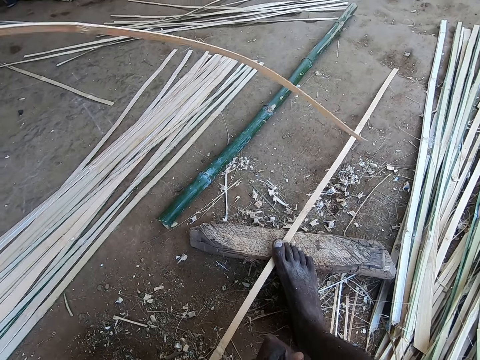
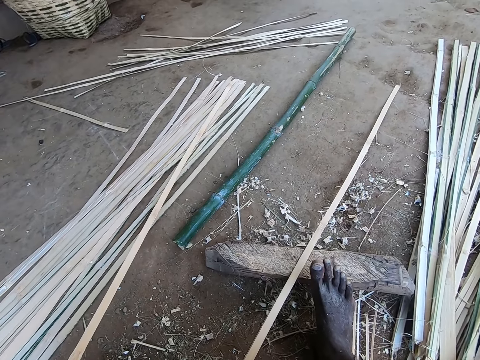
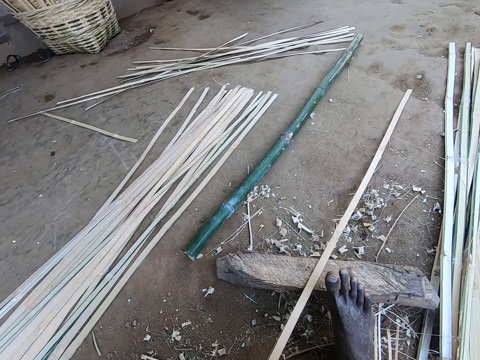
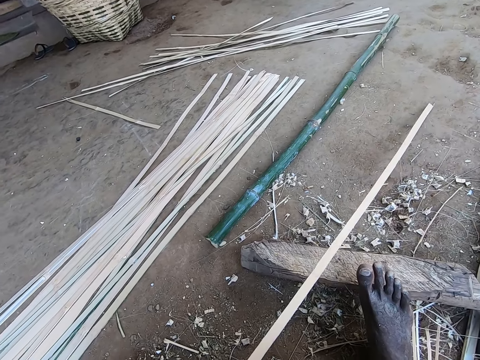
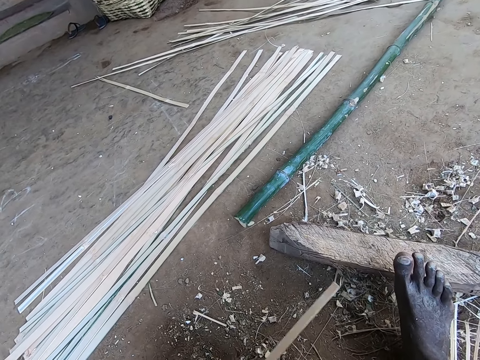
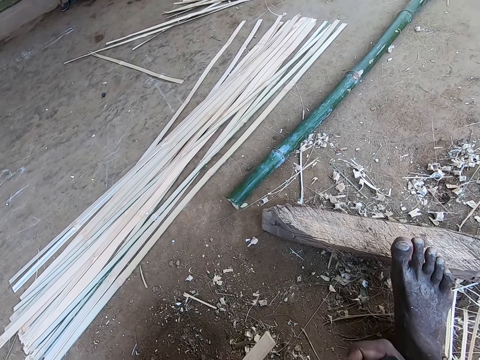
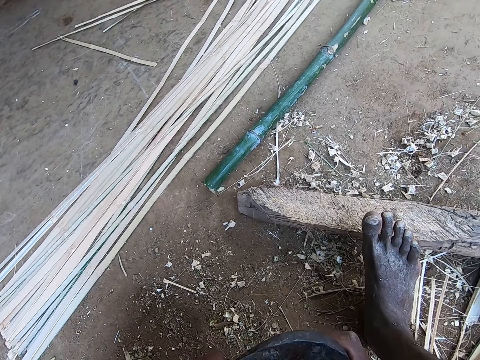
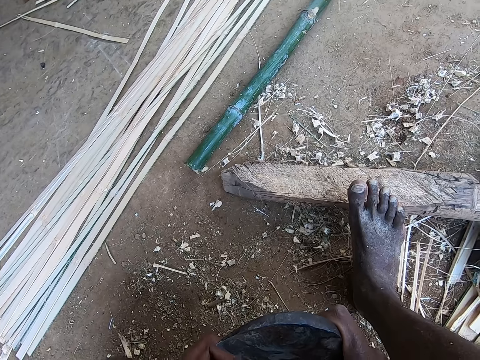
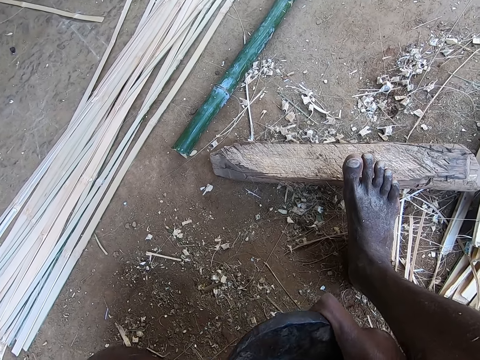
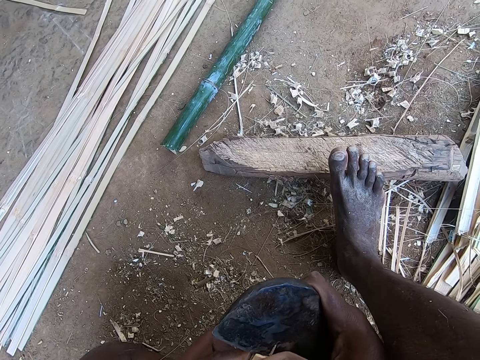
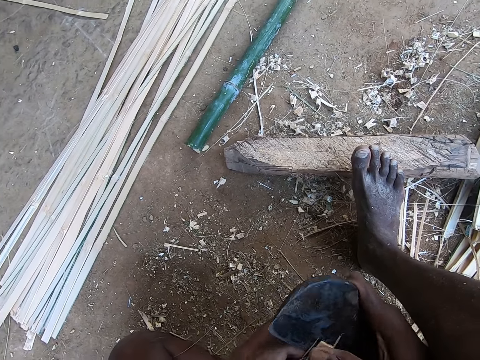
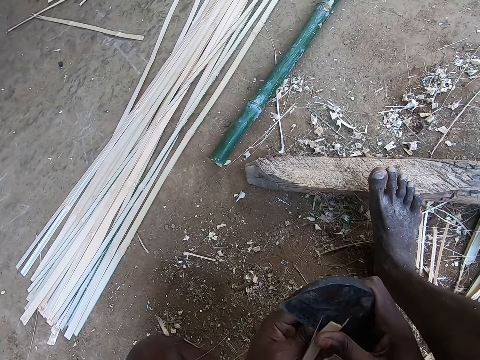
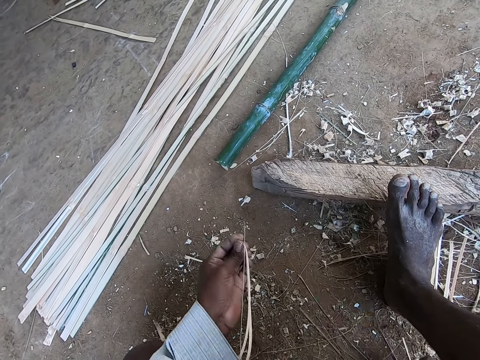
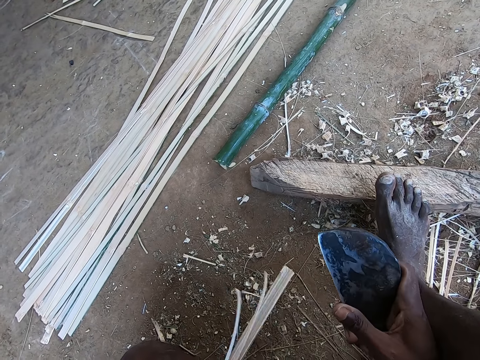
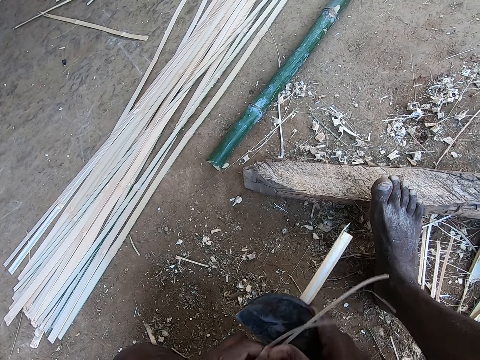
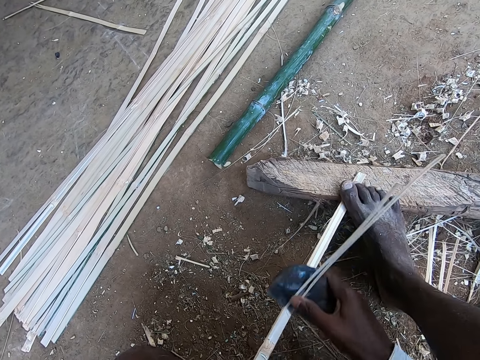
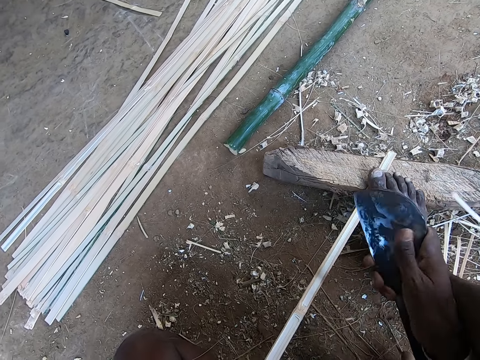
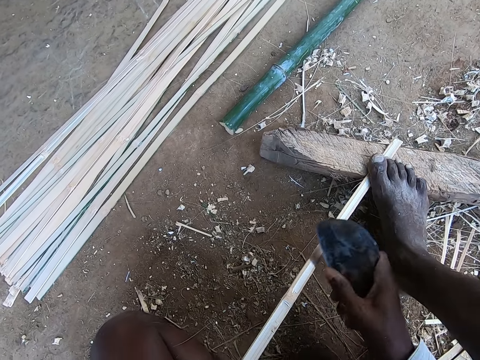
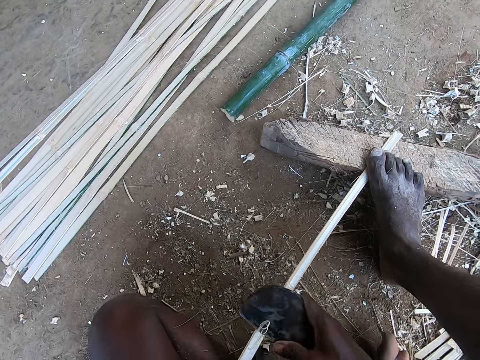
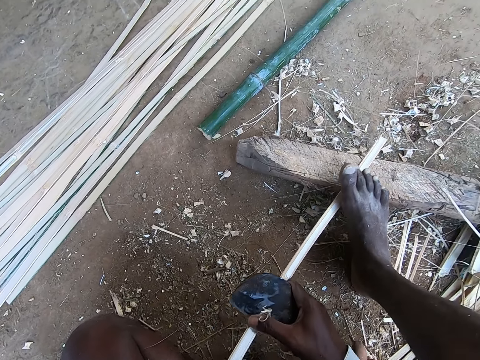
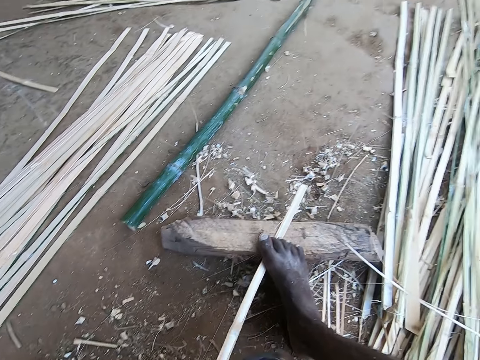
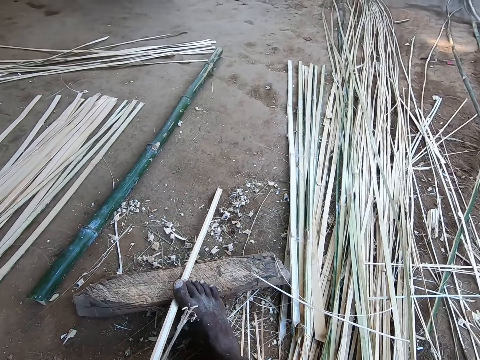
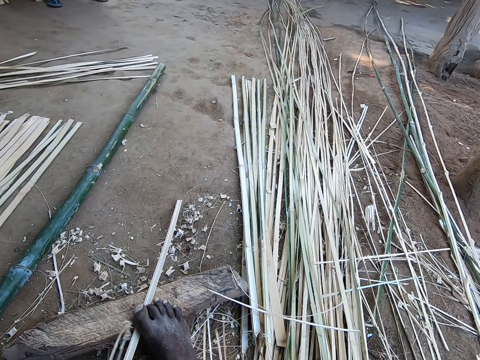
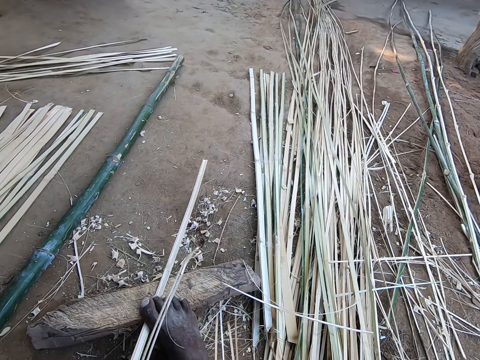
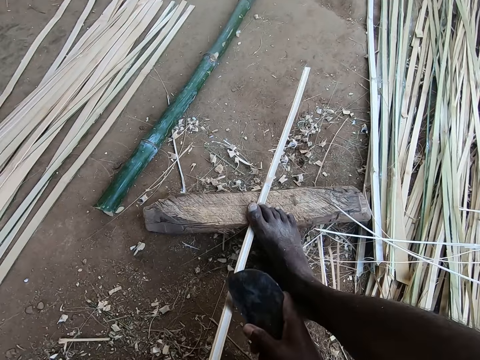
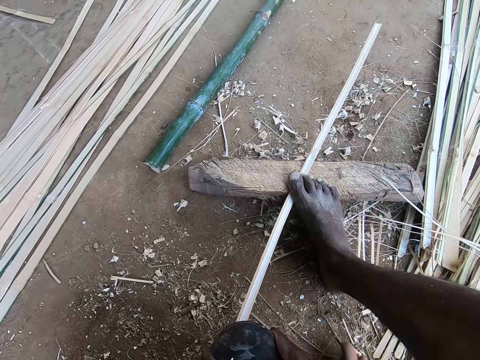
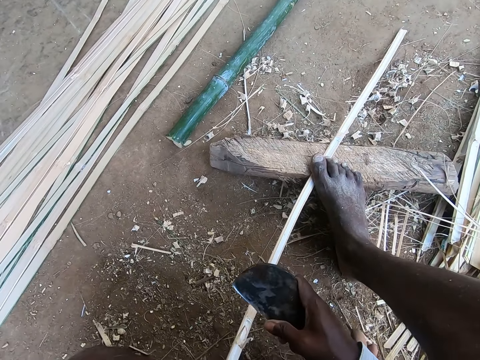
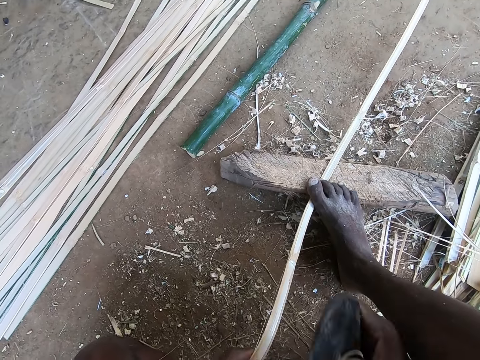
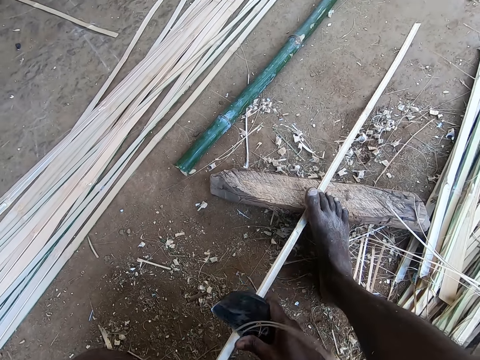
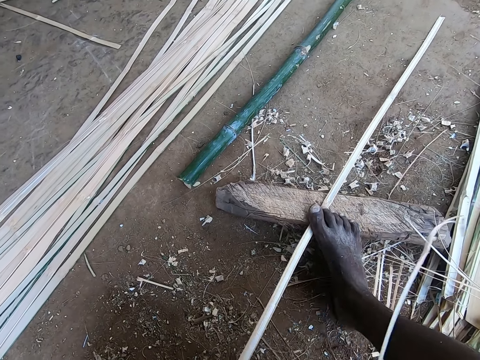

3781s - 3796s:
The camera wearer drops the bamboo strip or stick on the ground with his left hand. He takes the bamboo stick. He peels the bamboo strip in his left hand with the cane knife in his right hand. He cuts the bamboo stick, steps on the bamboo stick and cuts the bamboo stick.

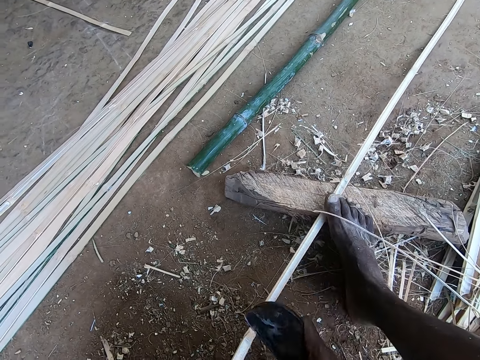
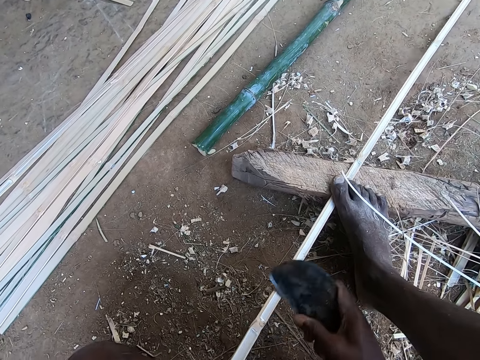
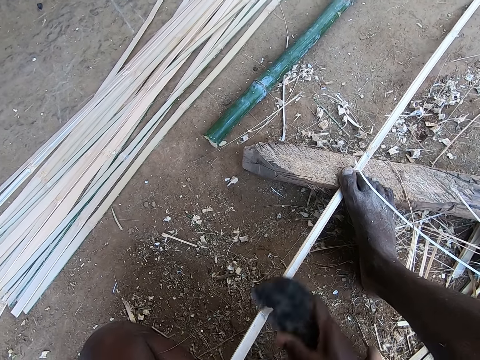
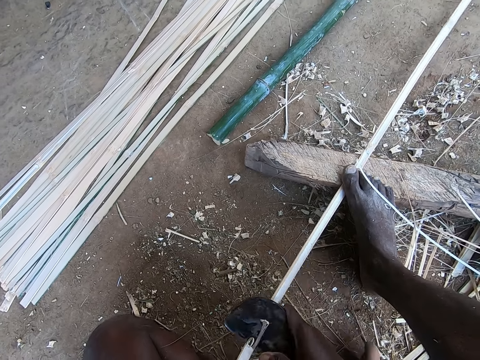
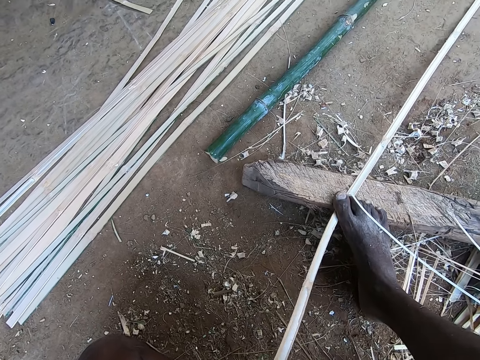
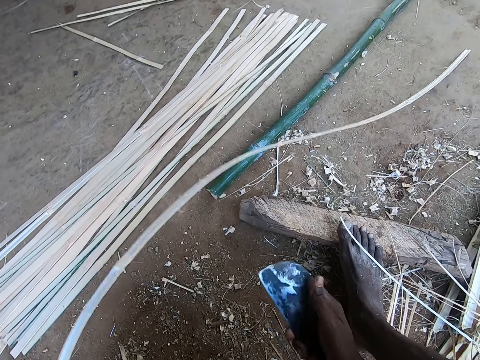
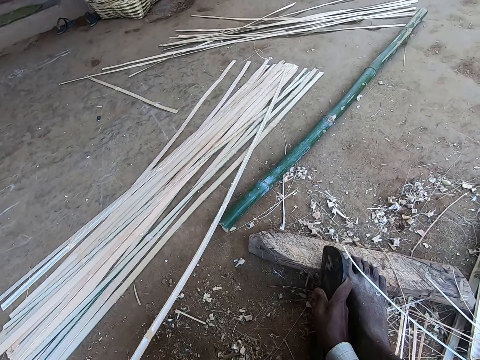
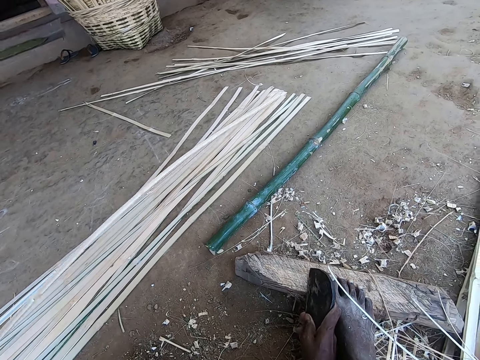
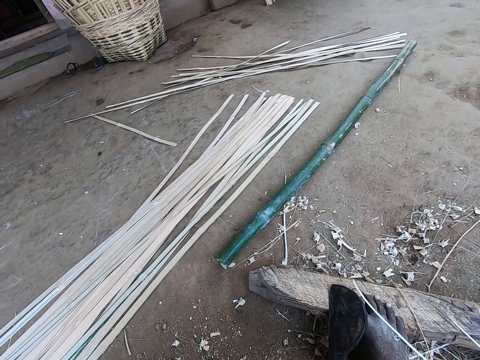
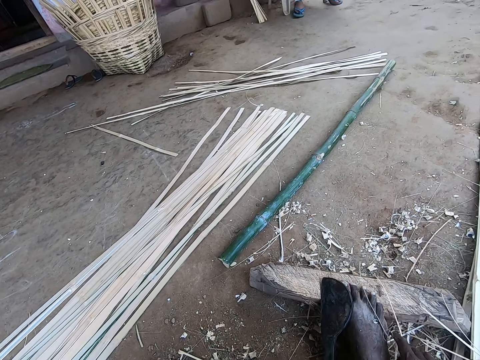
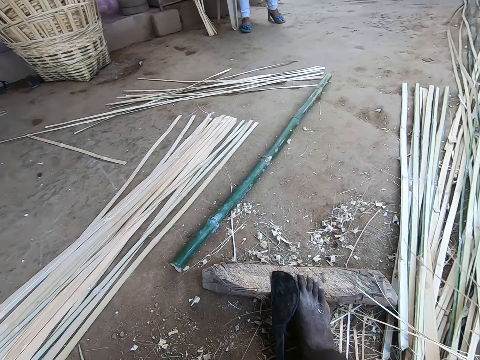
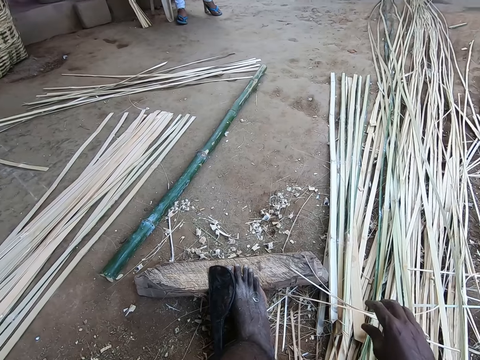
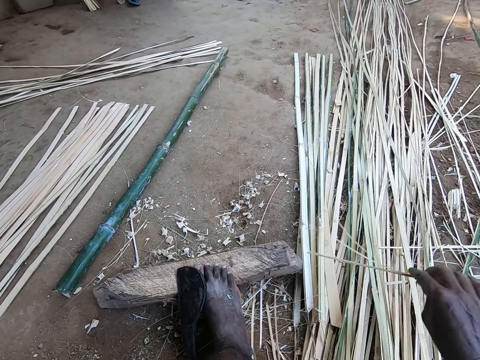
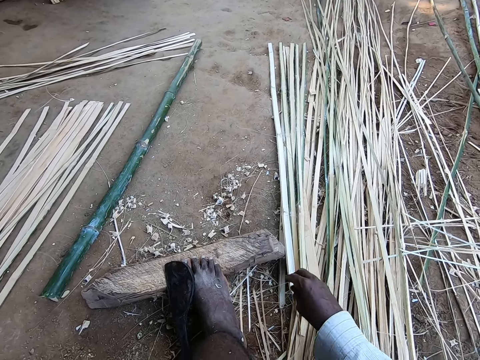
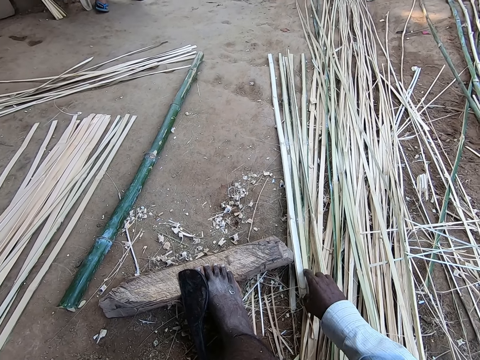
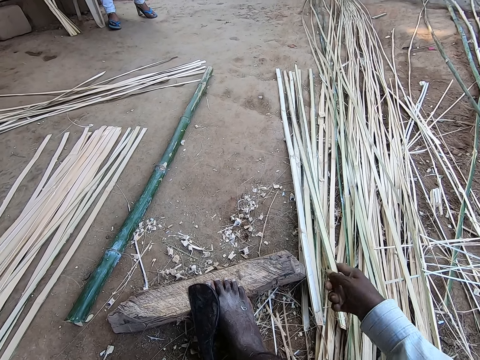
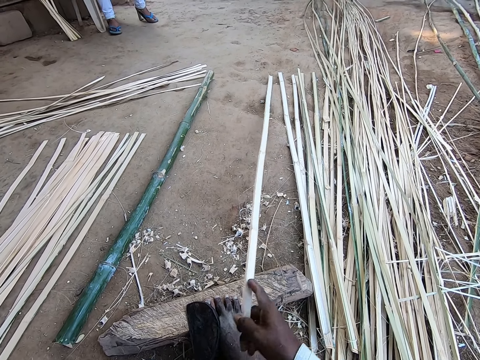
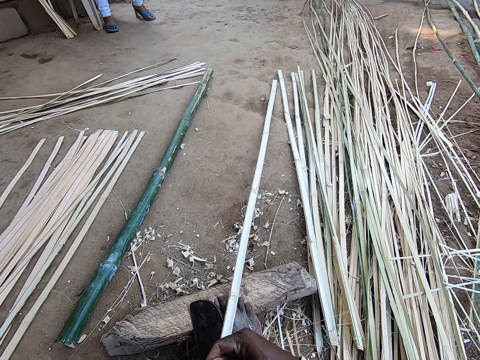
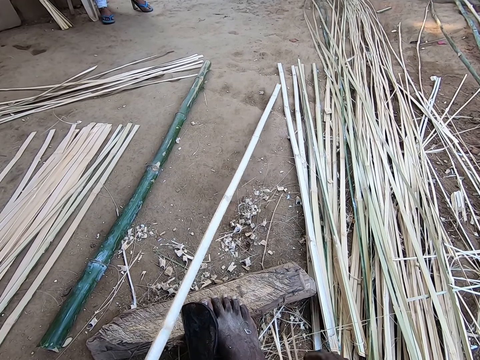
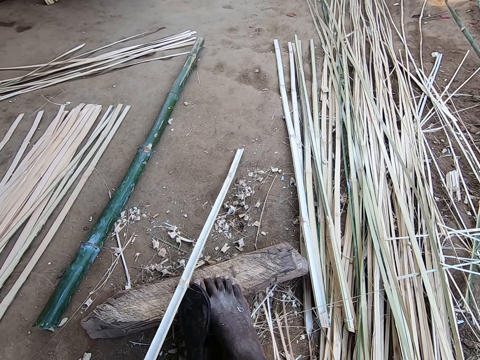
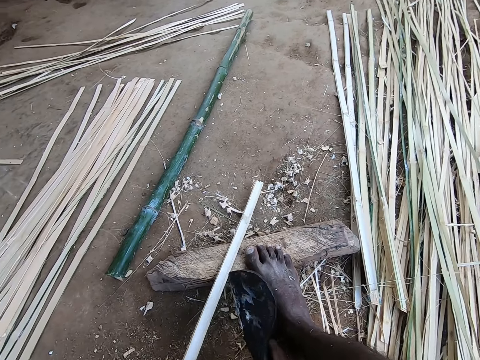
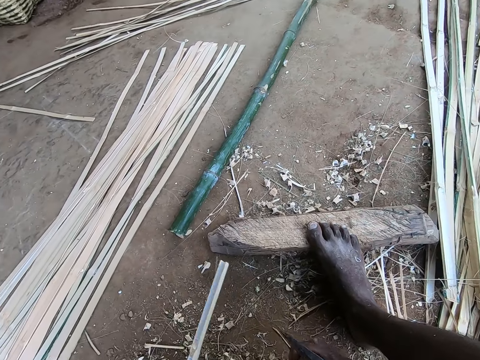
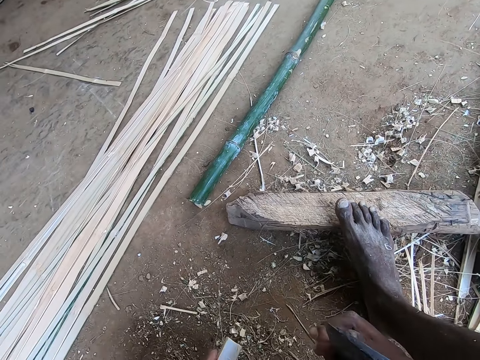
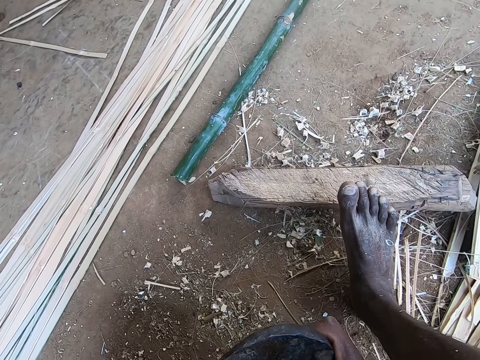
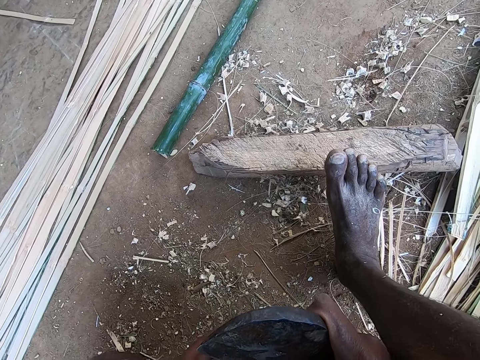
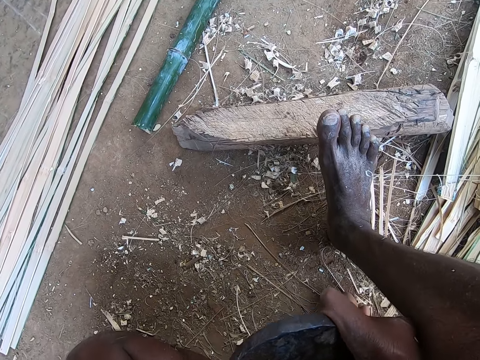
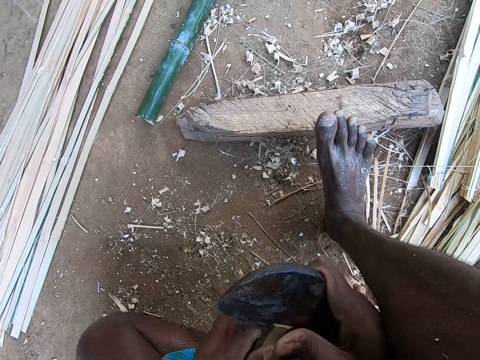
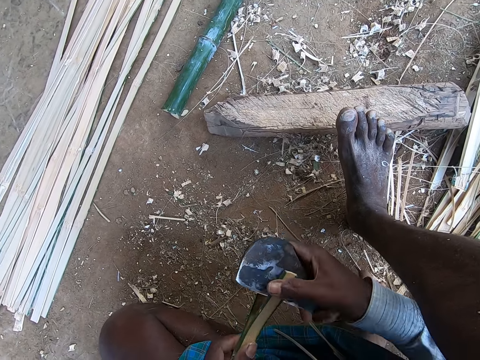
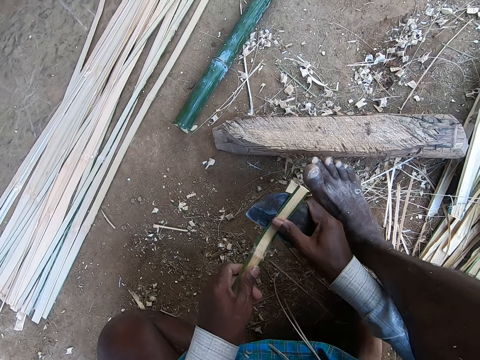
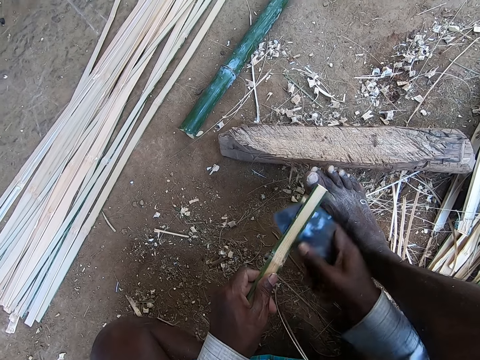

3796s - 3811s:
The camera wearer removes the bamboo strip or stick from the wood with his left hand. He throws the bamboo strip on the ground with his left hand. He places the billhook on a wood with his right hand. He picks up the bamboo stick and drops the bamboo stick on top of others. He picks up a small bamboo strip from a pile of bamboo strips with his right hand. He throws the small bamboo strip on the ground with his right hand. He picks up a bamboo strip from the ground with his right hand. He drops the bamboo stick. He passes the bamboo strip to his left hand. He pulls the bamboo strip with his left hand. He picks up the billhook from the wood with his right hand. He cuts out a bamboo strip from the bamboo strip in his left hand with the billhook in his right hand.
